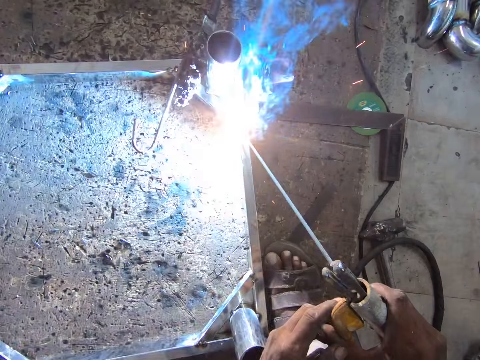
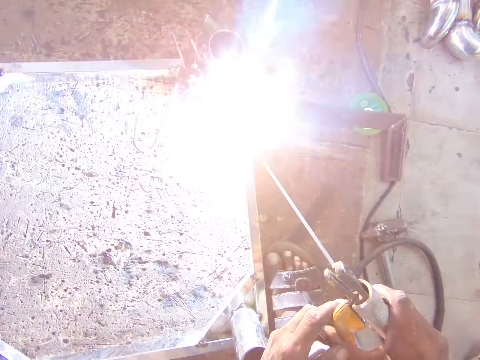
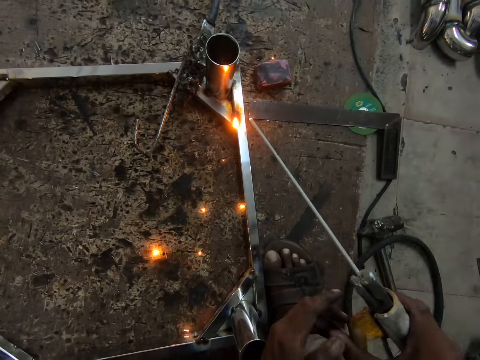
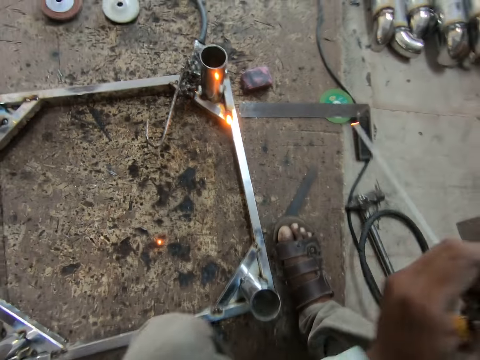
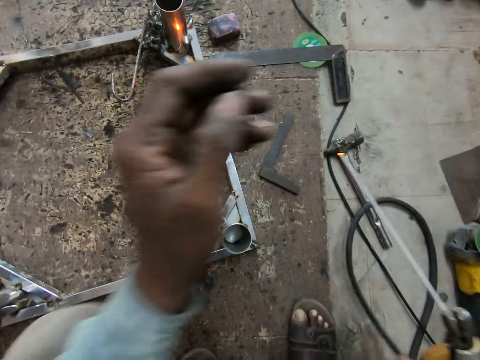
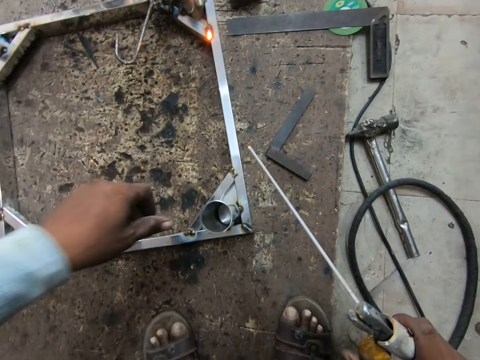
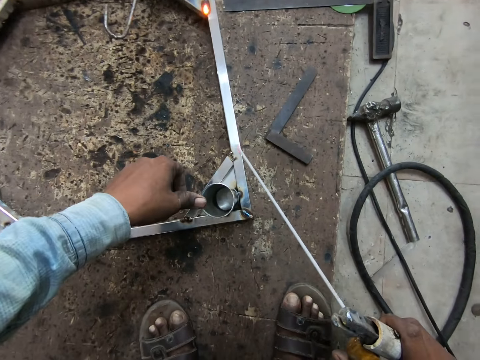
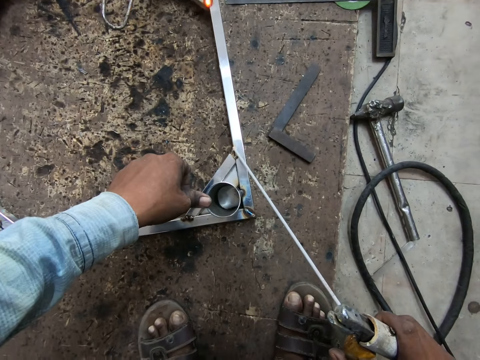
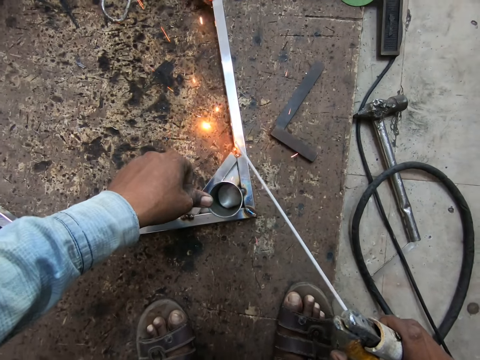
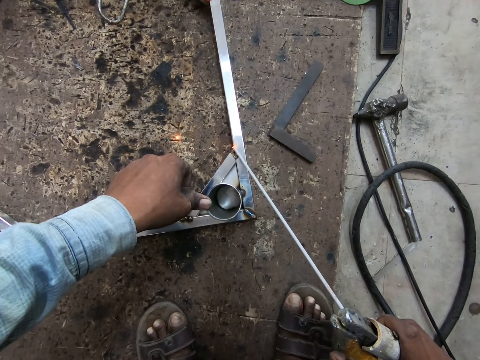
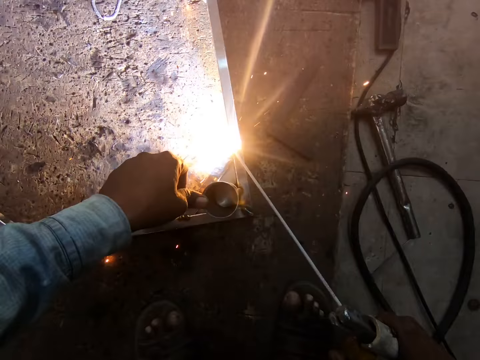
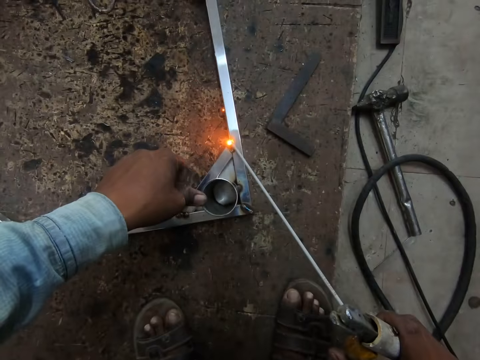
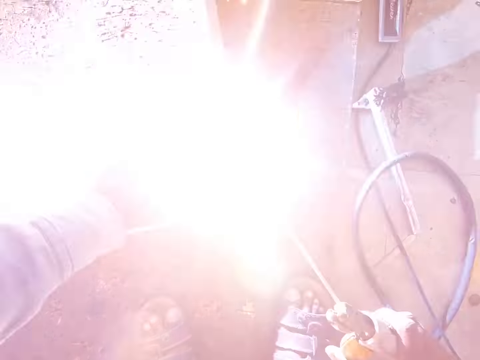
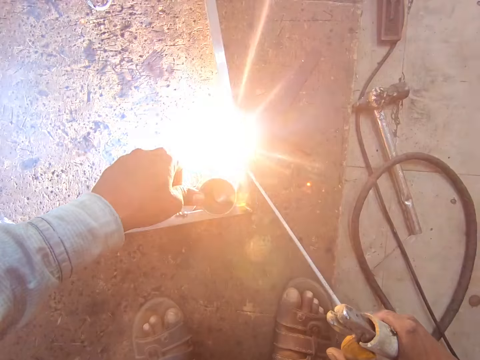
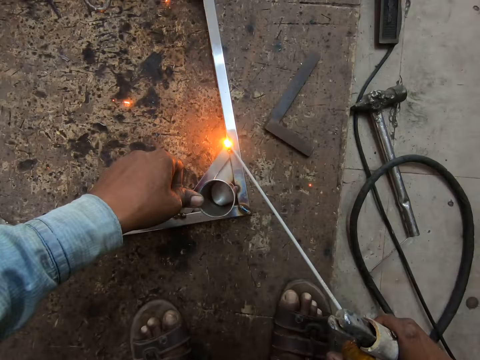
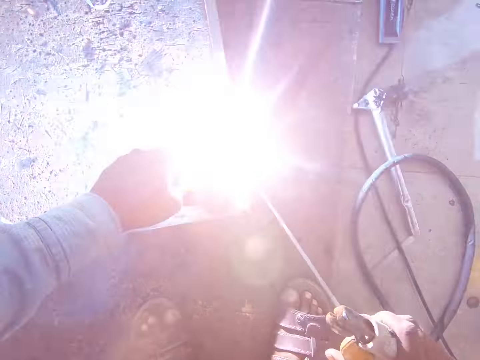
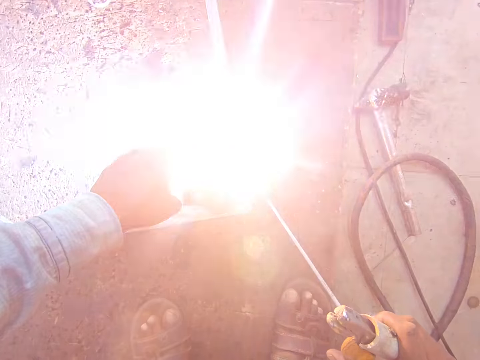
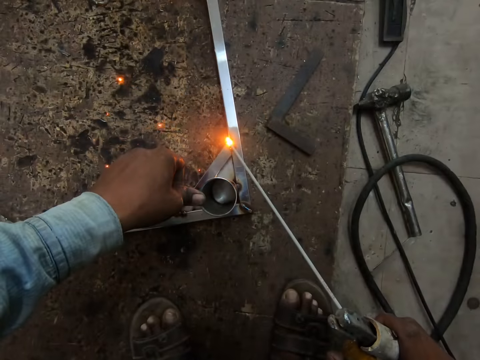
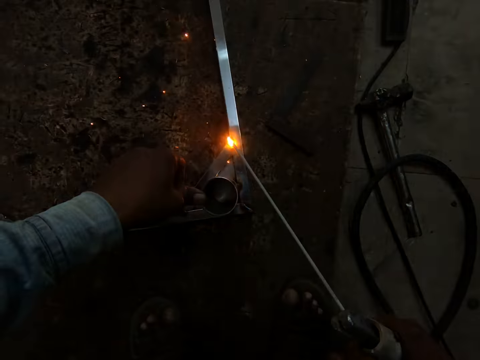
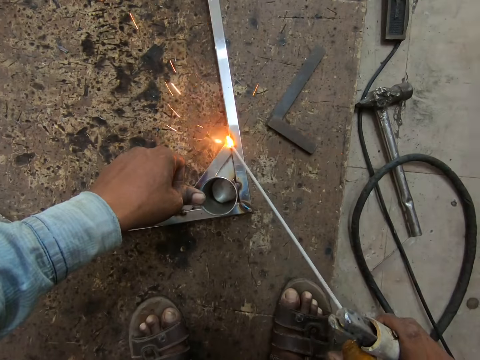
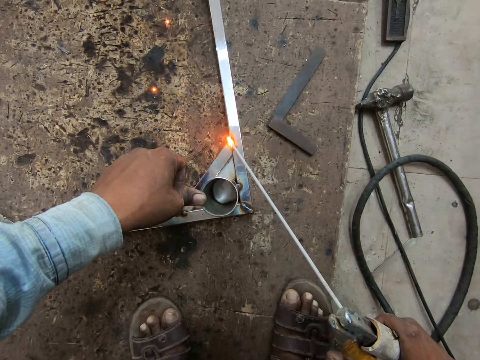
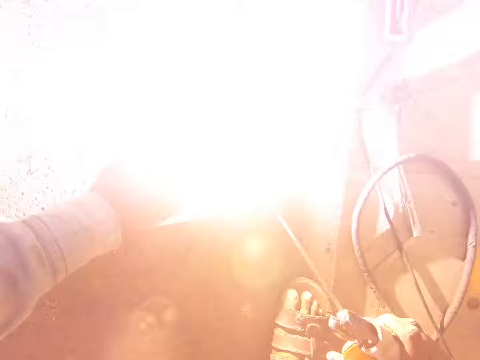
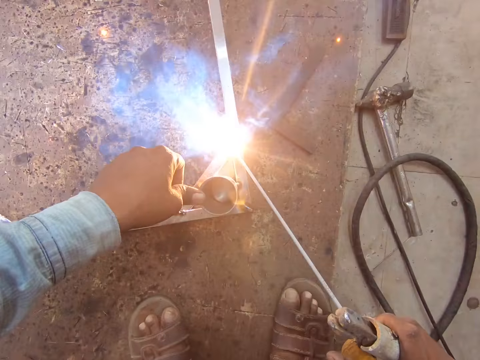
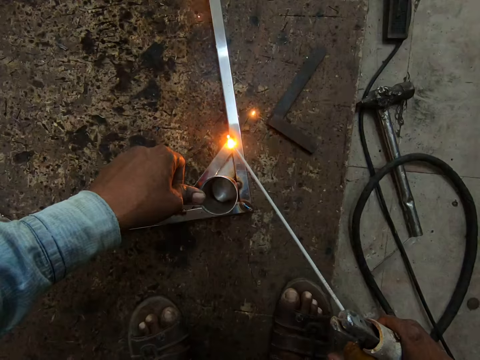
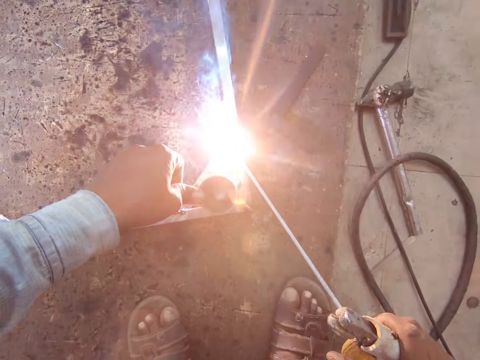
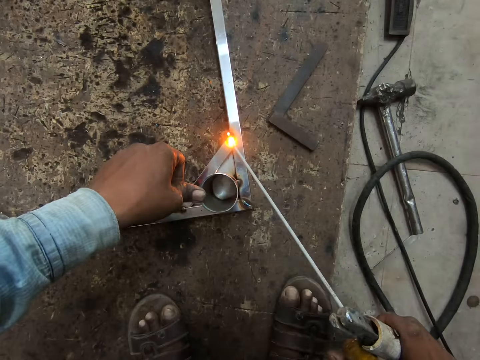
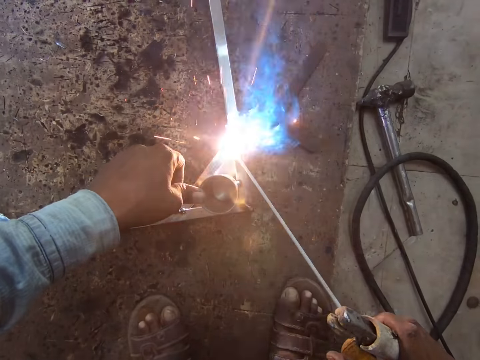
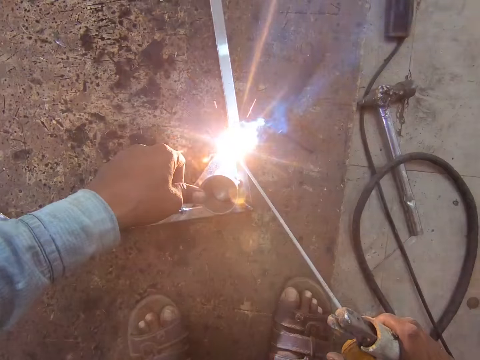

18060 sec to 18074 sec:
The camera wearer places his left thumb on the metal frame on the floor. He welds the metal frame on the floor with the electrode holder in his right hand.

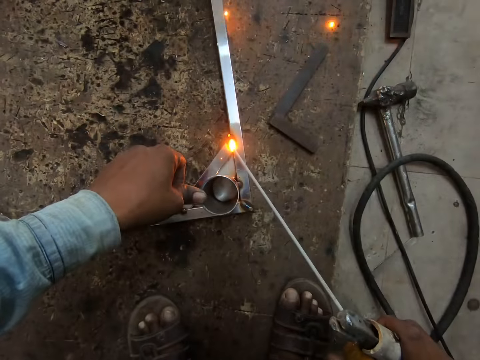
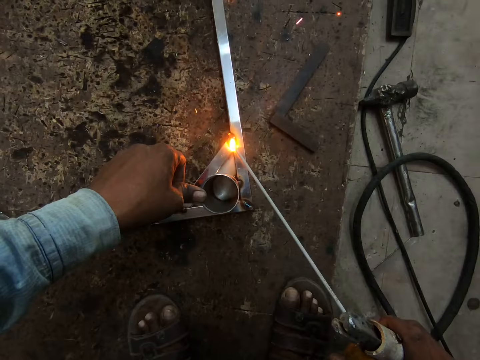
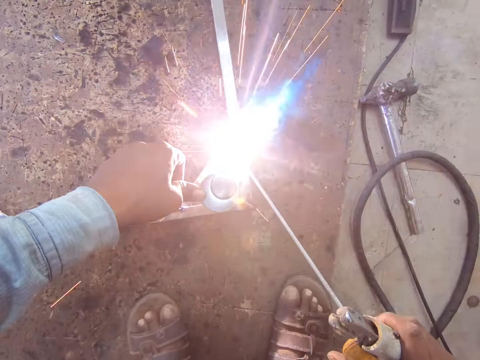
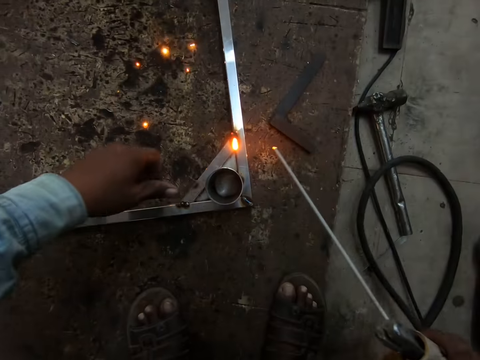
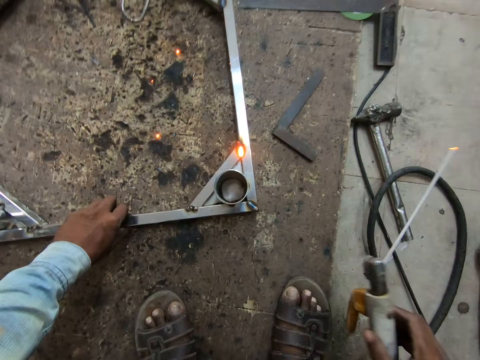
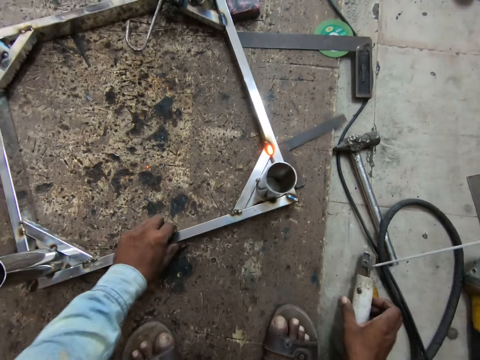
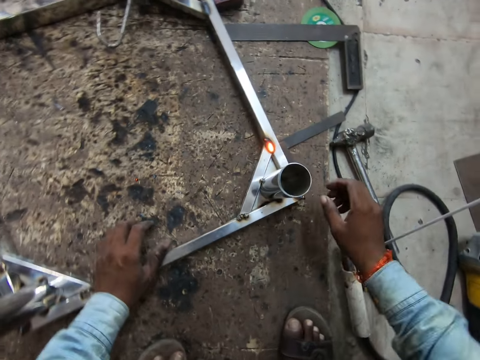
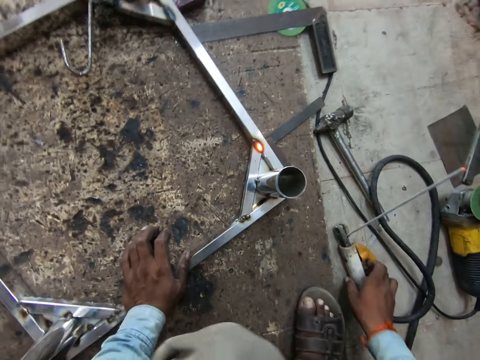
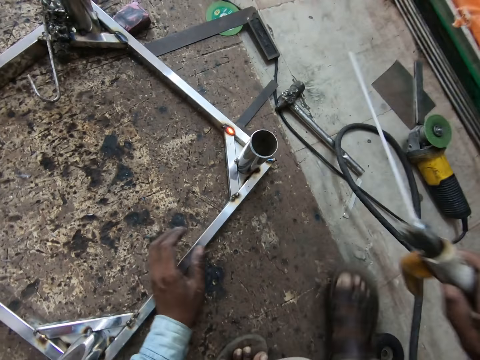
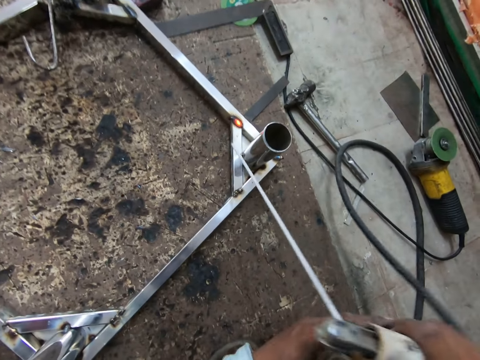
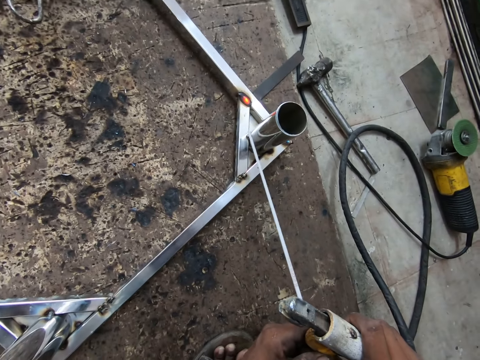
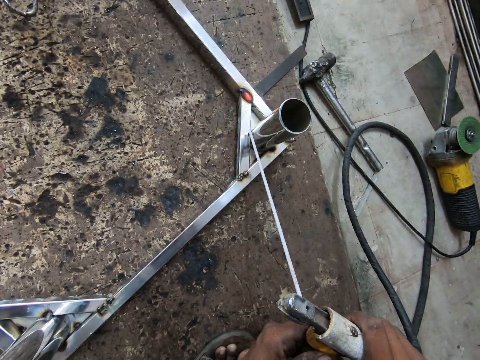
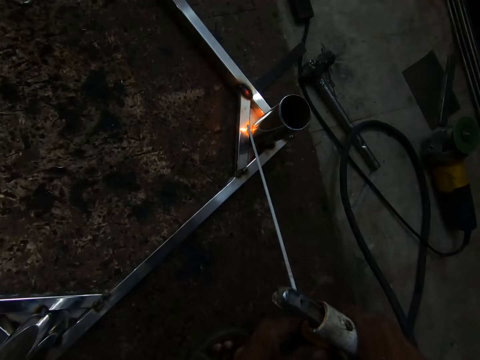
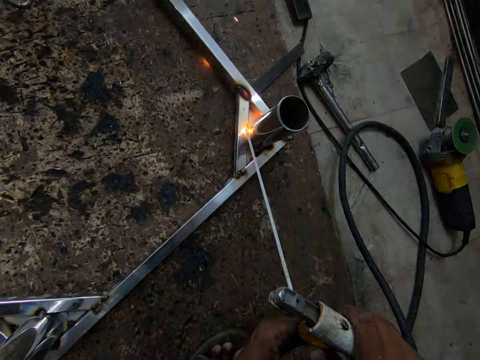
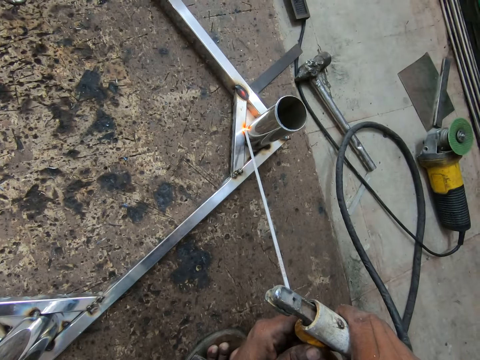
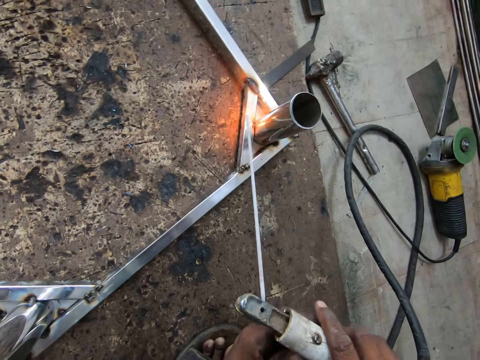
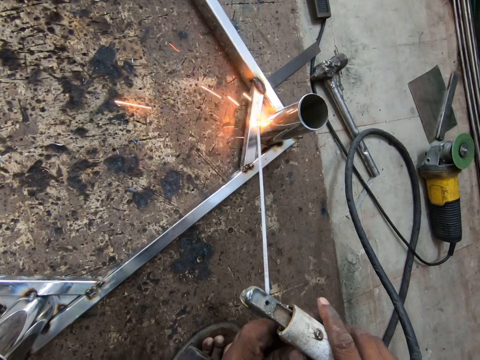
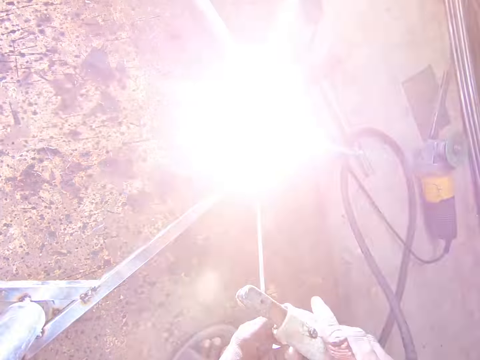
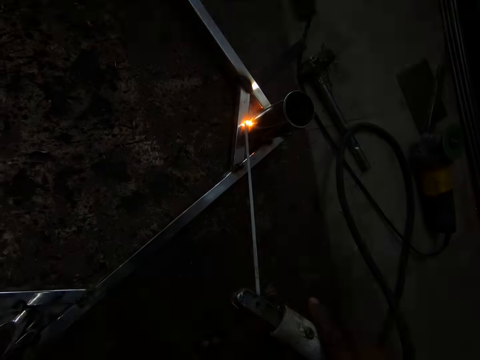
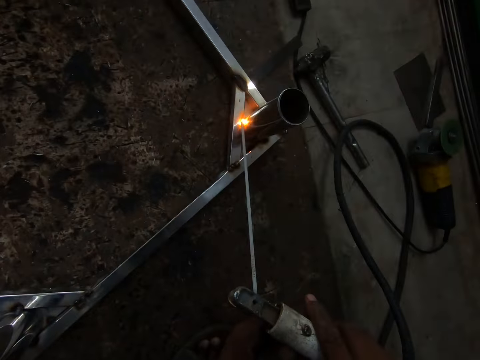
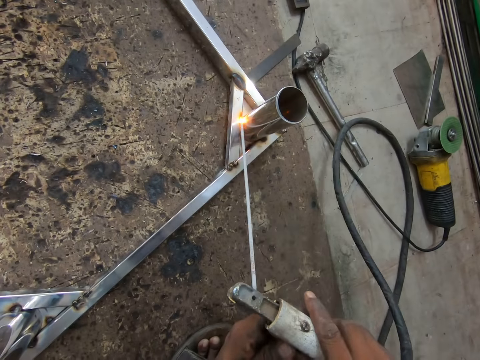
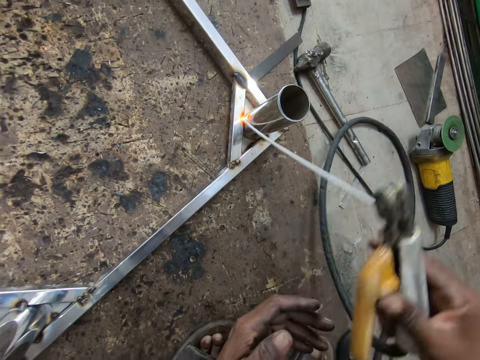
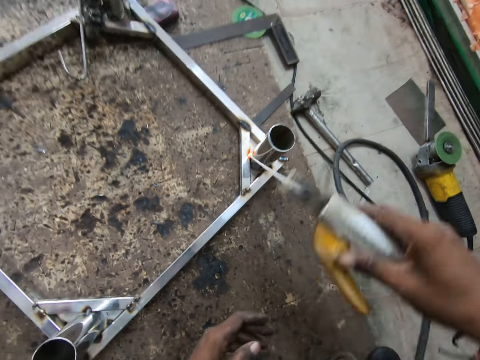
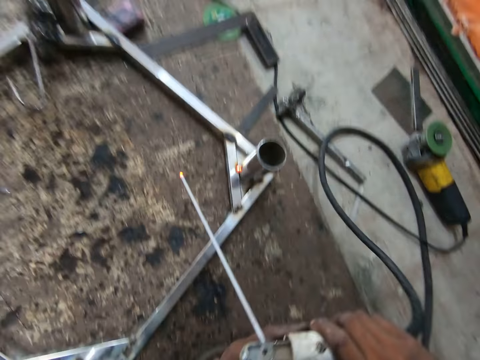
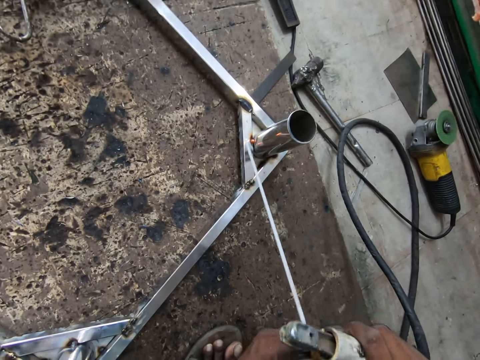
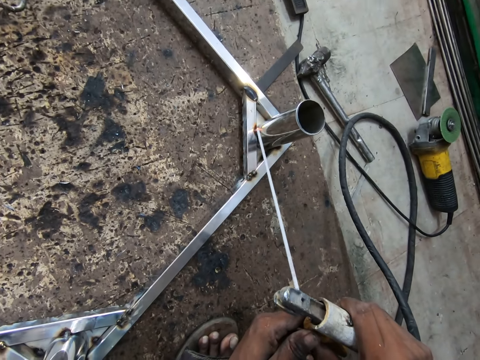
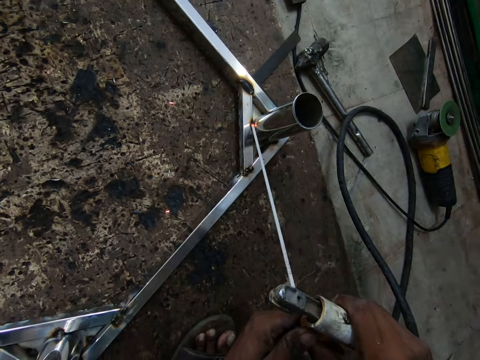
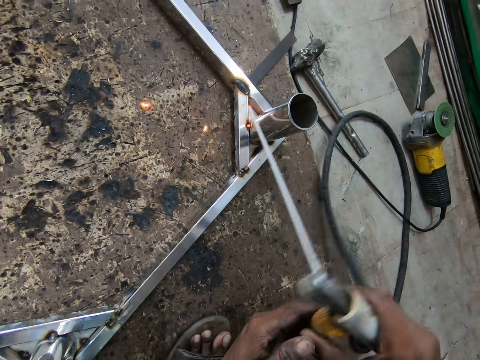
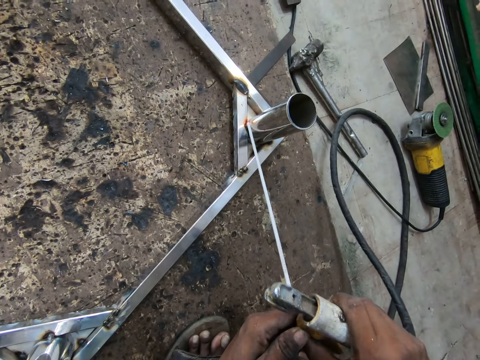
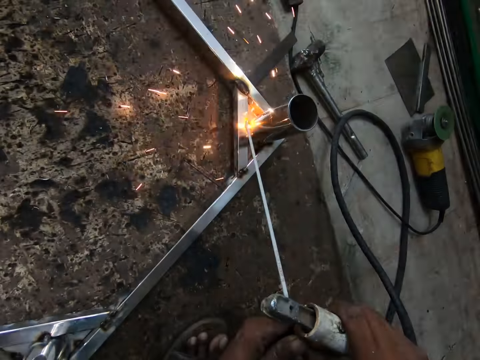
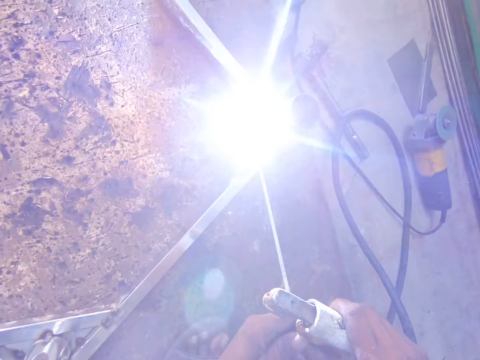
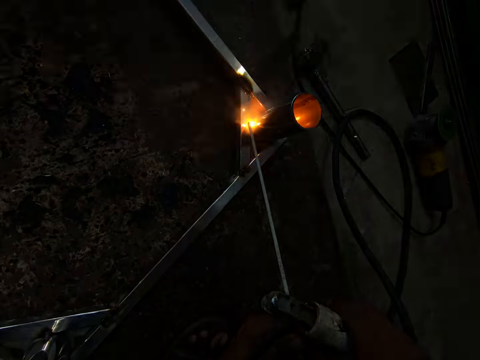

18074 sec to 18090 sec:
The camera wearer shifts the metal frame on the floor with his left hand. He drops the electrode holder on the floor with his right hand. He picks up the electrode holder from the floor with his right hand. He holds the electrode holder with his hands. He welds the metal frame on the floor with the electrode holder in his hands. He welds the metal frame again.
